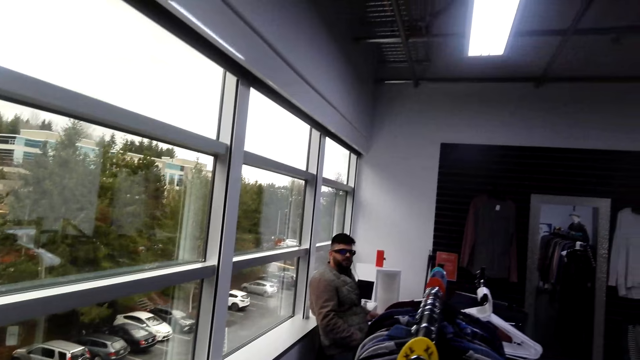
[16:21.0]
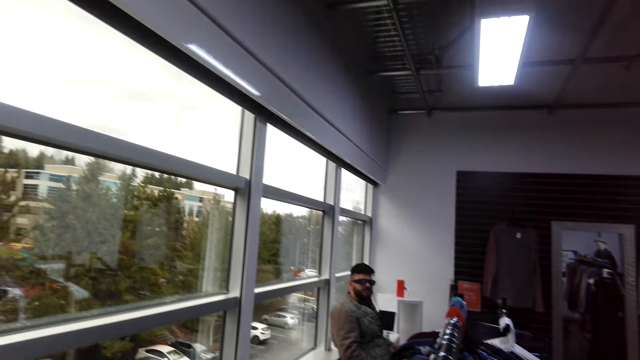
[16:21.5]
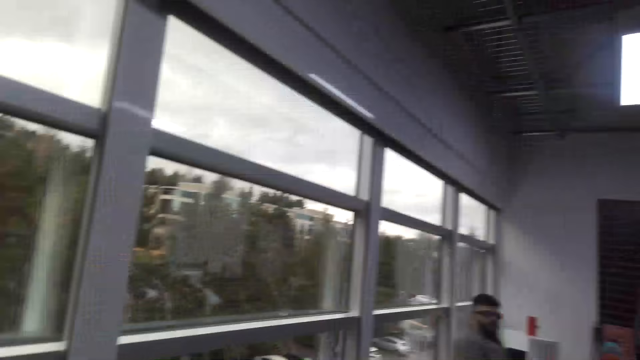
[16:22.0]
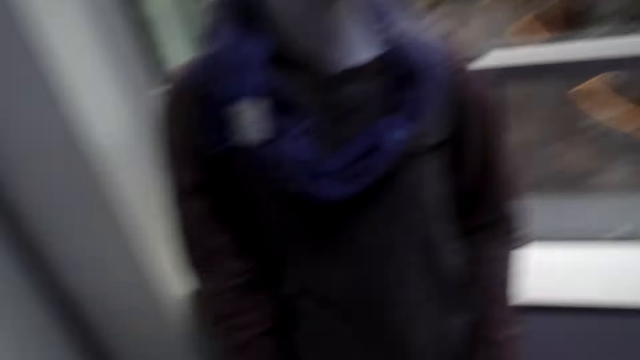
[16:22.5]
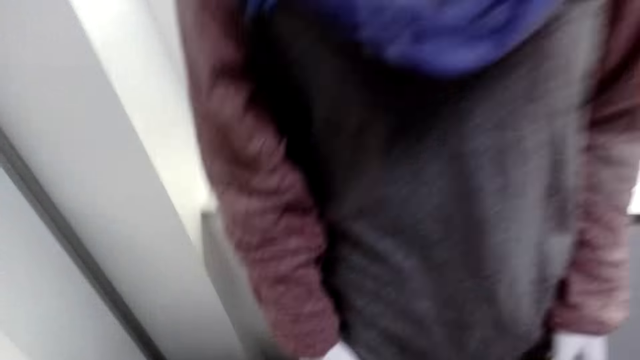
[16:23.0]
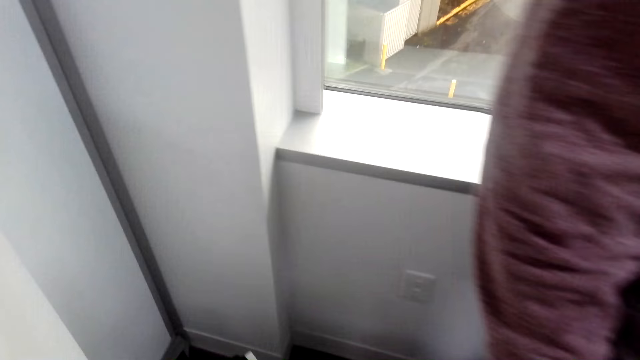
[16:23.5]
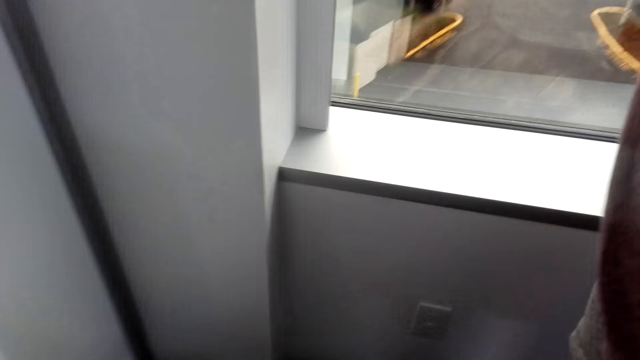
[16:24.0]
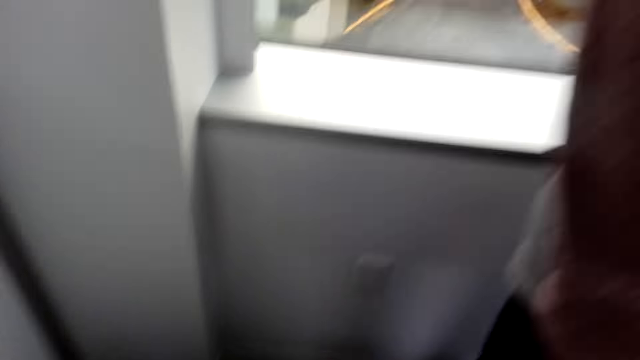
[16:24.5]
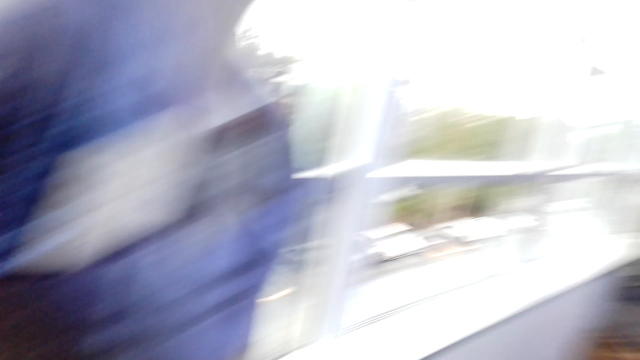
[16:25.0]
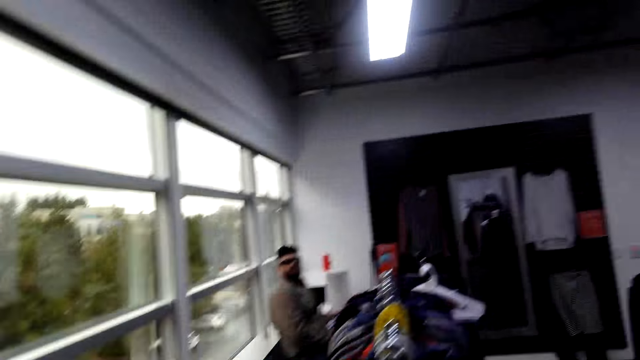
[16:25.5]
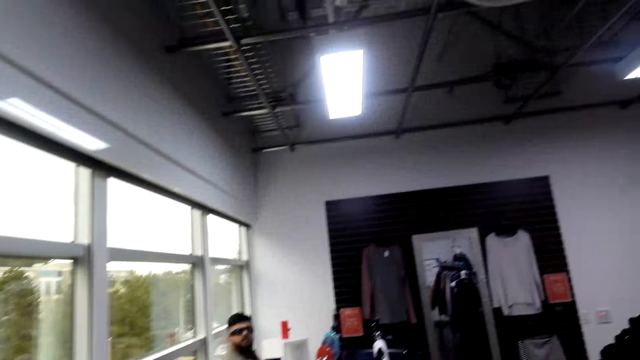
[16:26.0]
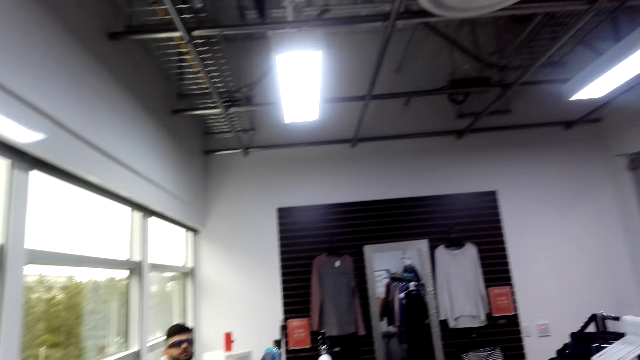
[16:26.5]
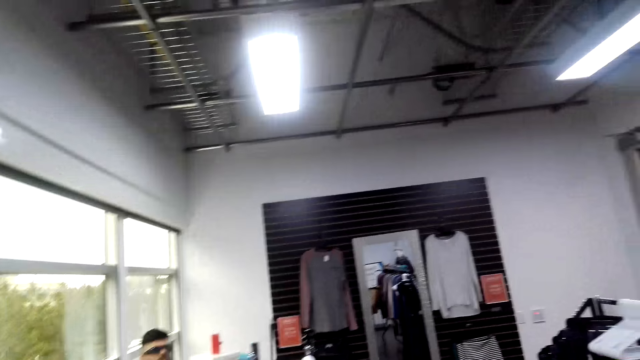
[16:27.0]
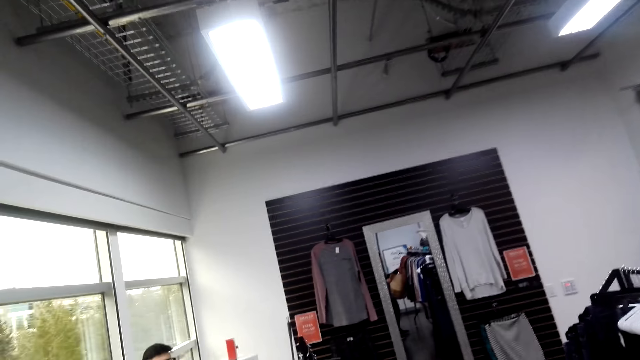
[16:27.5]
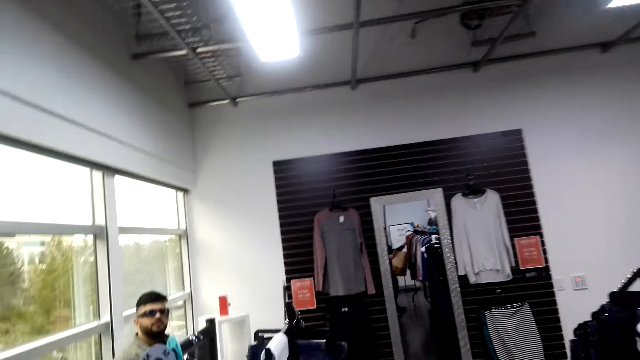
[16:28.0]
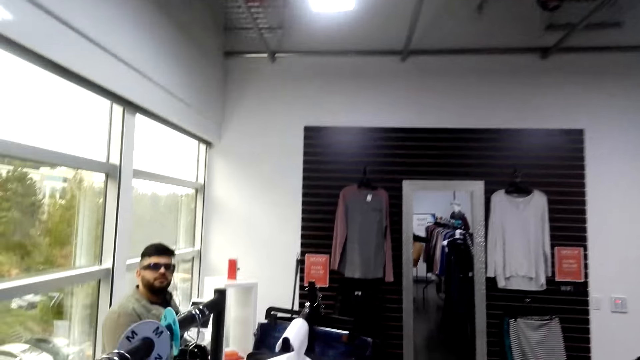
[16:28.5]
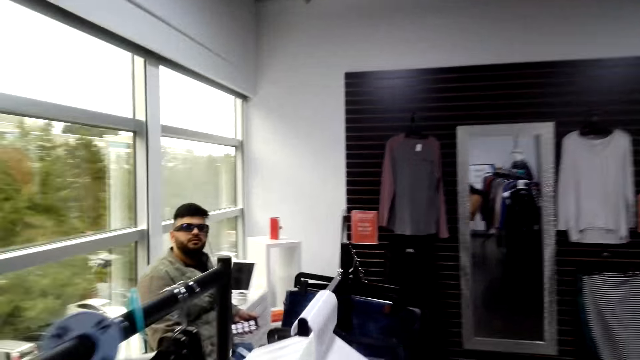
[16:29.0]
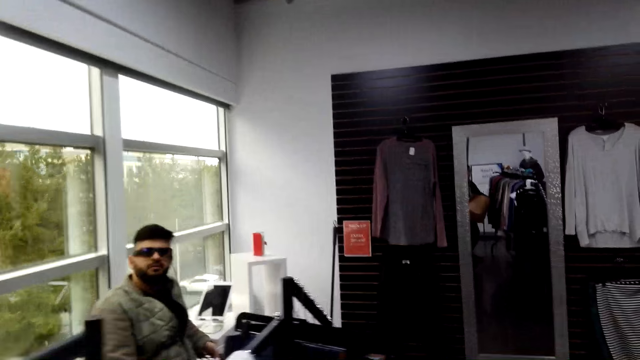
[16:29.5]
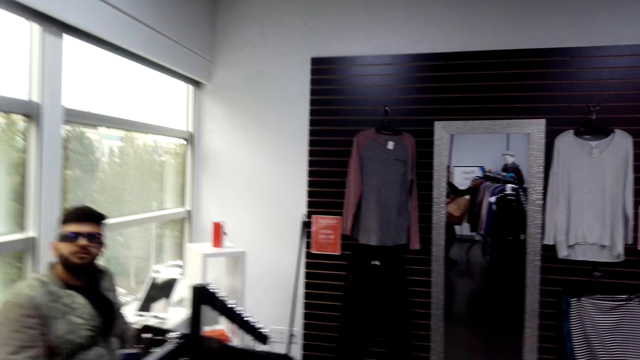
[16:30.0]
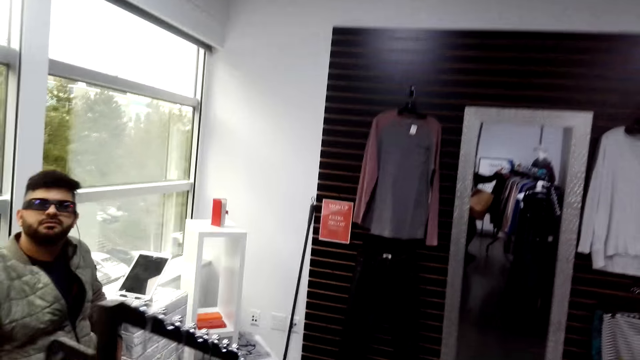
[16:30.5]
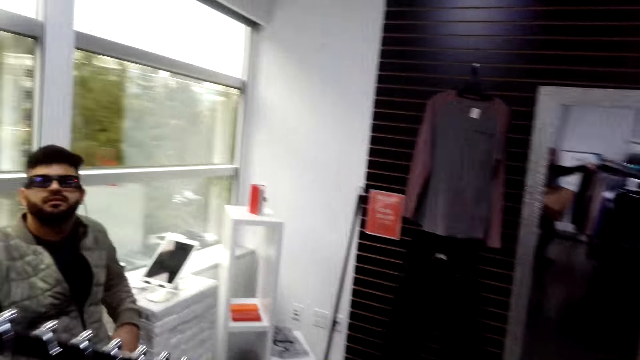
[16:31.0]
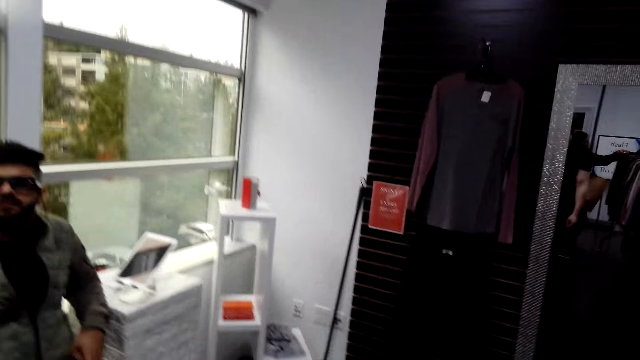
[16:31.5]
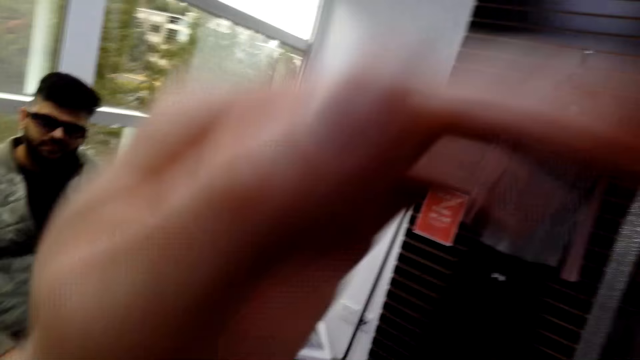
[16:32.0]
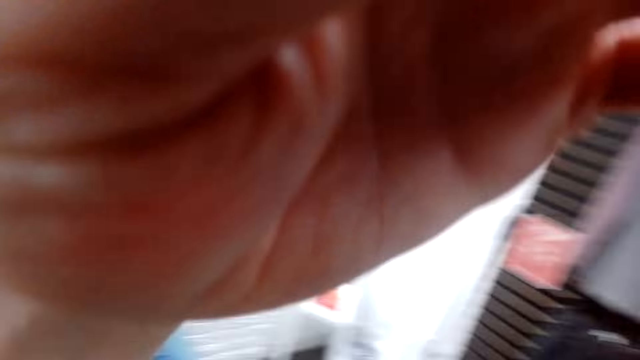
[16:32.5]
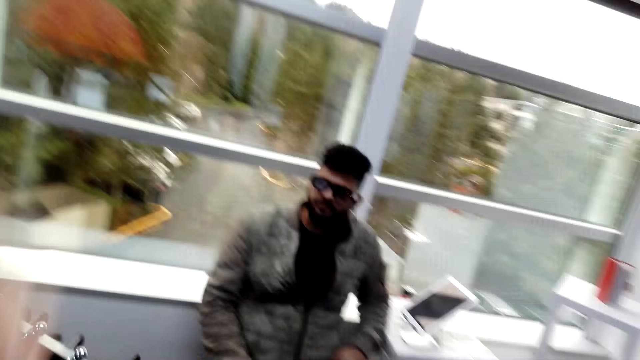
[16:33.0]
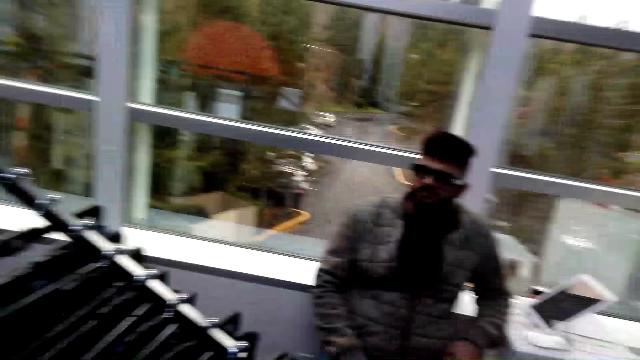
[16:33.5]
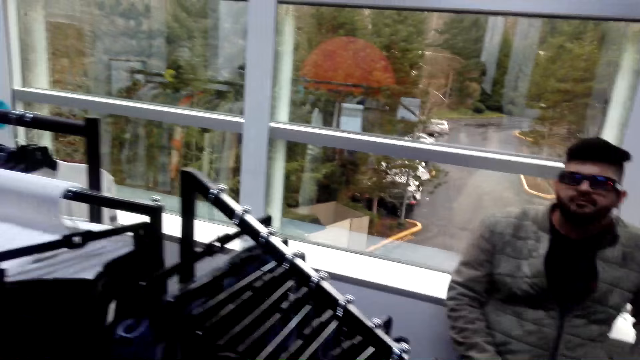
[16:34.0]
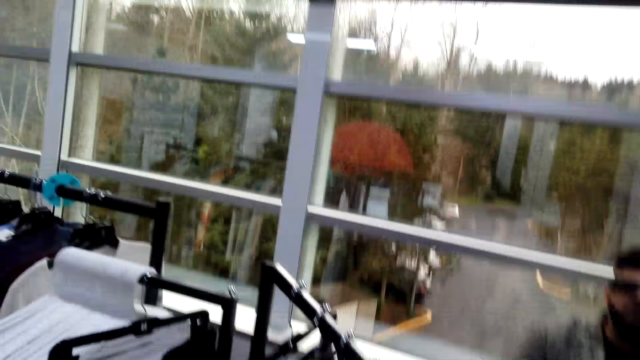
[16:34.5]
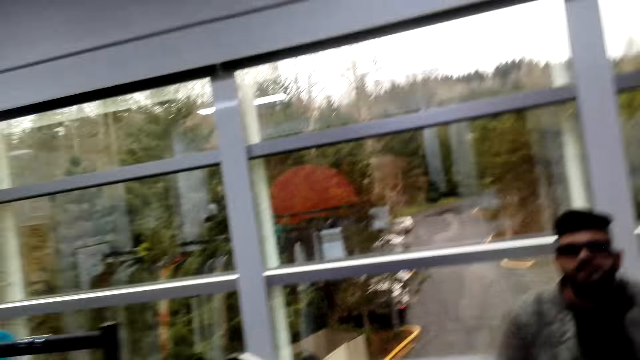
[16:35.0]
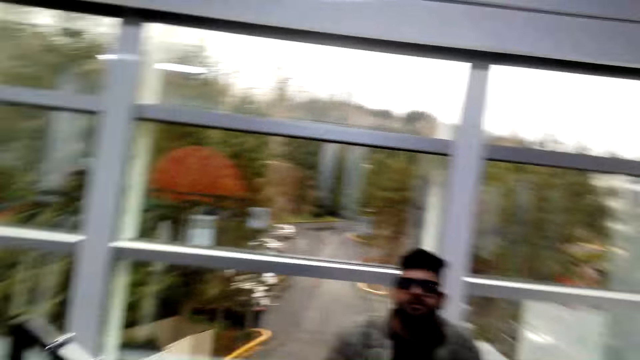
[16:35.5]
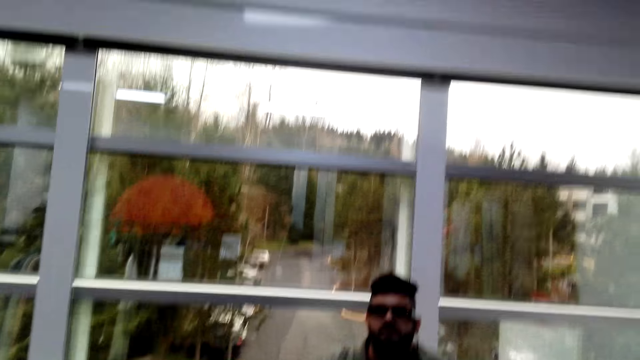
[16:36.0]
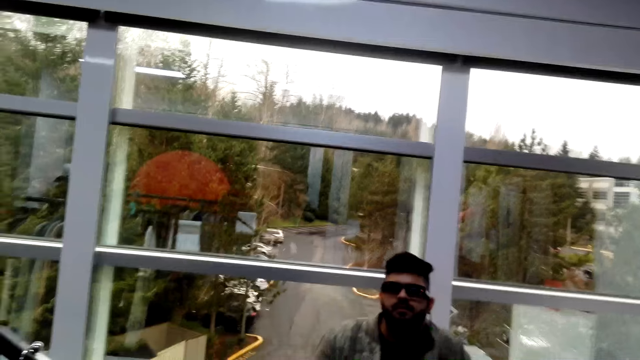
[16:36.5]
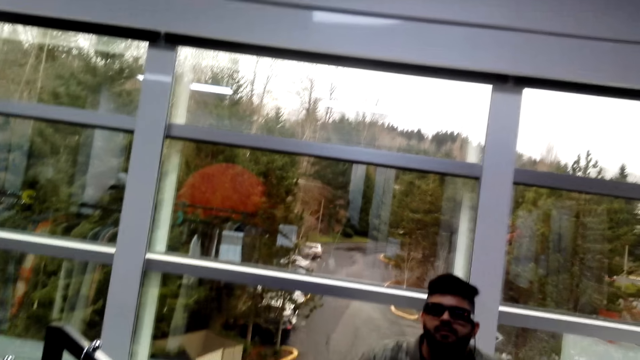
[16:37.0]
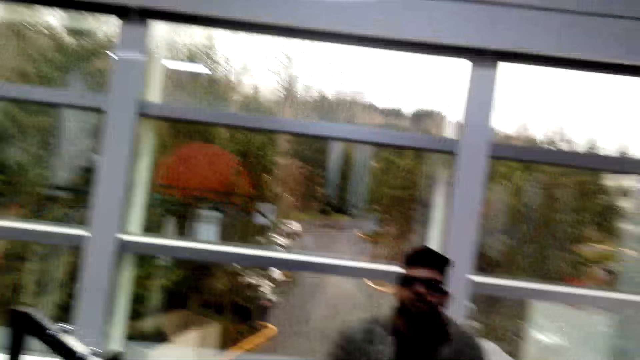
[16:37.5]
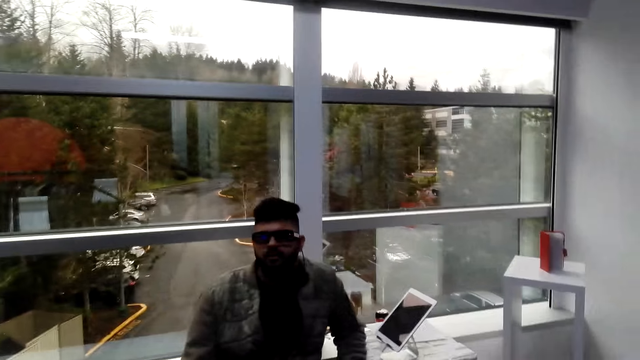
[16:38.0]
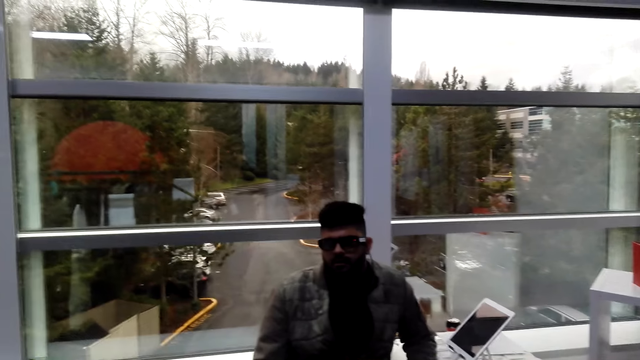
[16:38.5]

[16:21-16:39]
The camera wearer moves around. A man converses with the camera wearer. The camera wearer adjusts the camera. The man converses with the camera wearer. The camera wearer adjusts the camera. The man converses with the camera wearer.

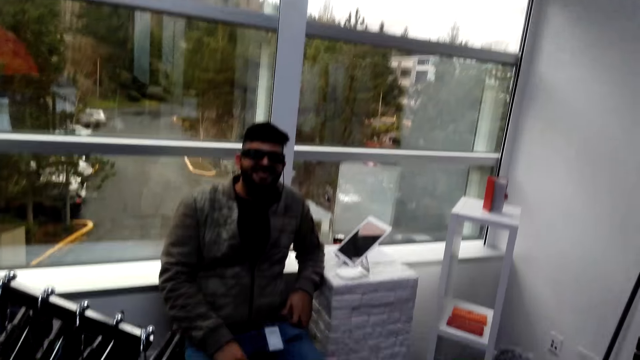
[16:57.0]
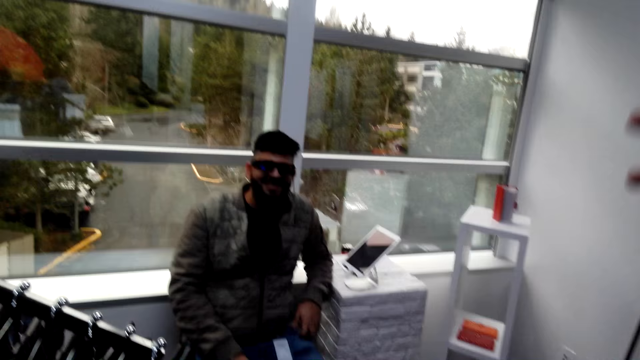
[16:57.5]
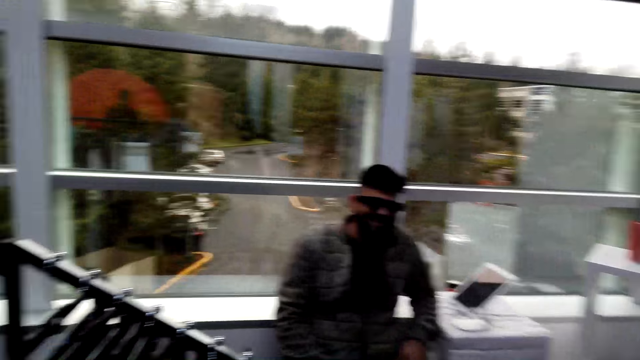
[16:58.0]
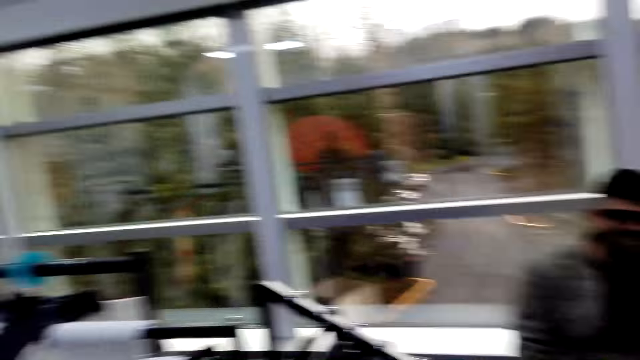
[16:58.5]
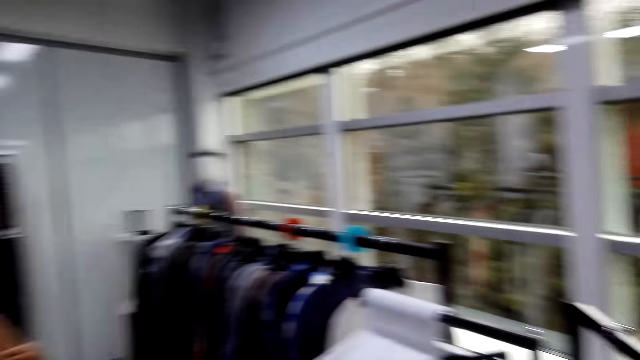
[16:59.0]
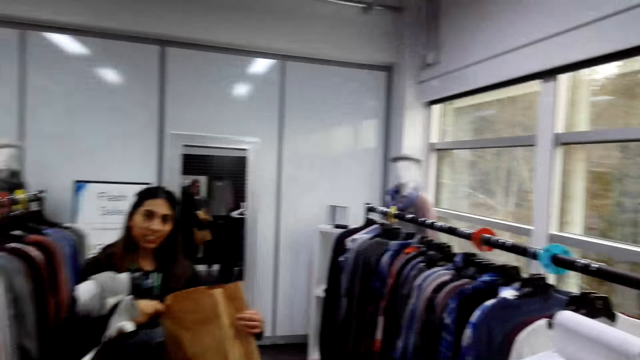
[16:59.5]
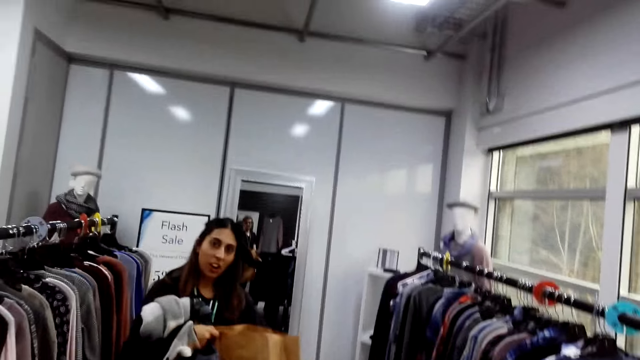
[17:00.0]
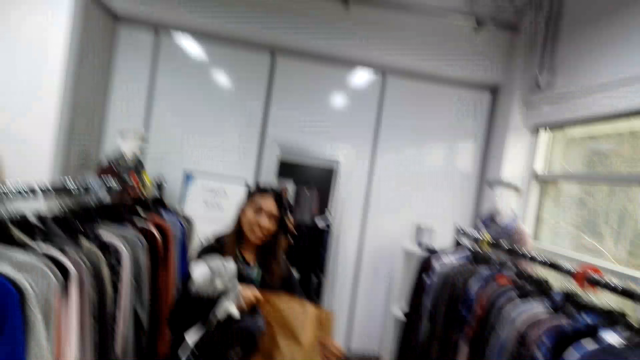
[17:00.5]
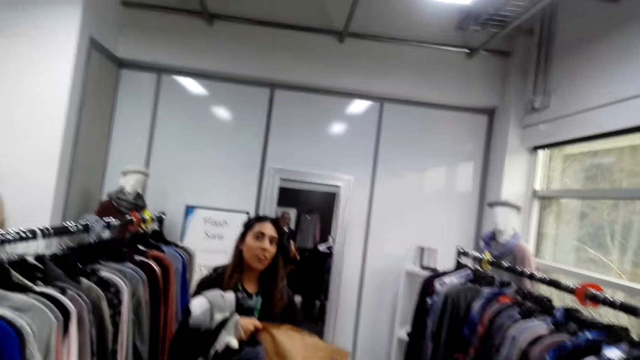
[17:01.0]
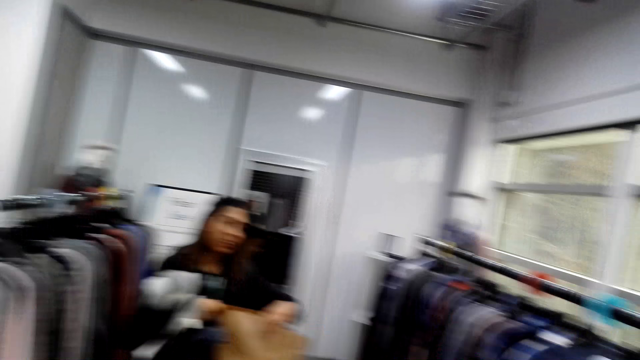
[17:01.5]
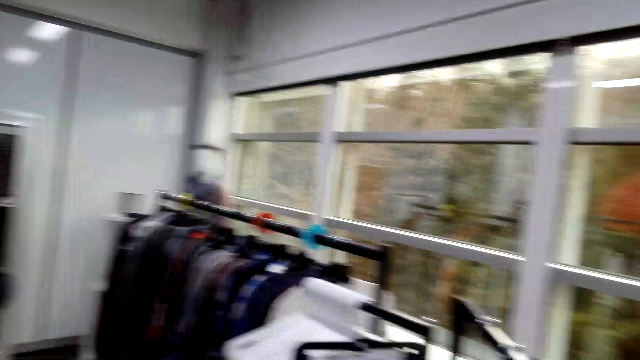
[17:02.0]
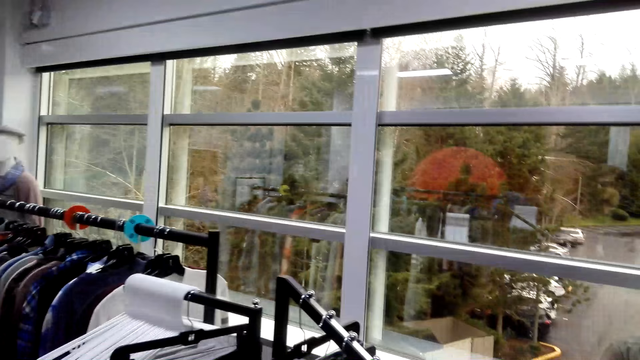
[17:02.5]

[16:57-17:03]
The camera wearer looks around. A woman converses with a man and the camera wearer.
